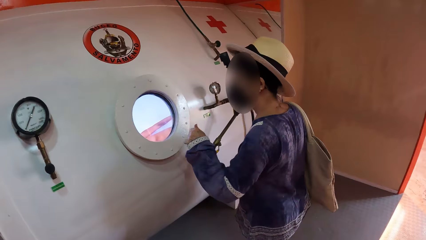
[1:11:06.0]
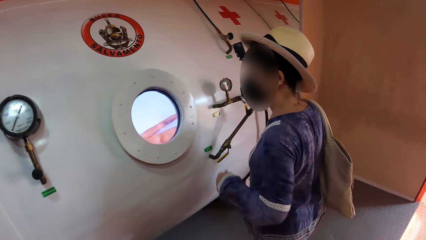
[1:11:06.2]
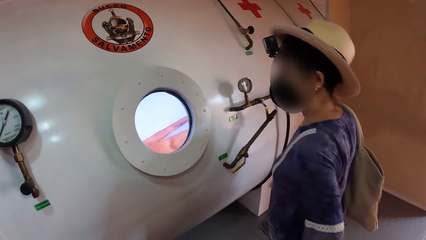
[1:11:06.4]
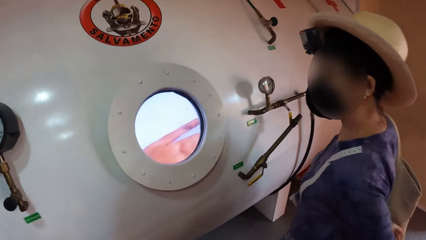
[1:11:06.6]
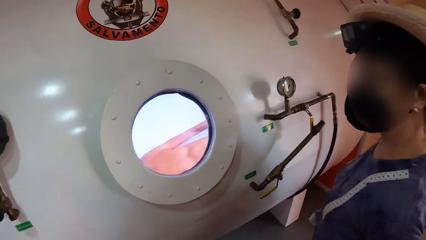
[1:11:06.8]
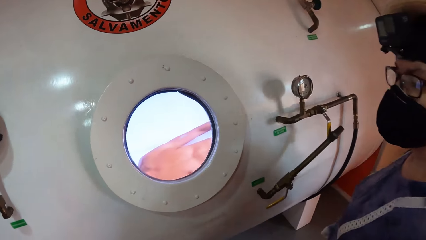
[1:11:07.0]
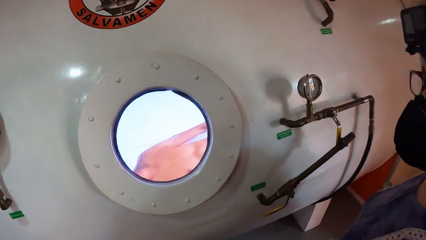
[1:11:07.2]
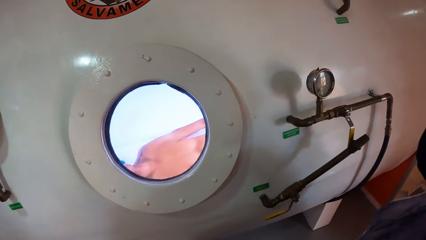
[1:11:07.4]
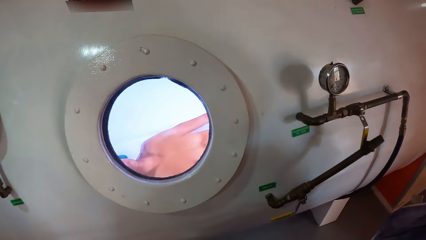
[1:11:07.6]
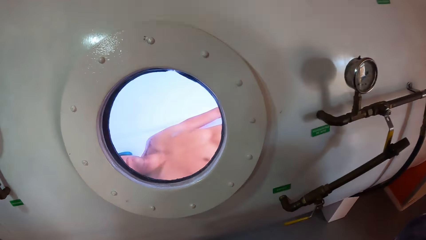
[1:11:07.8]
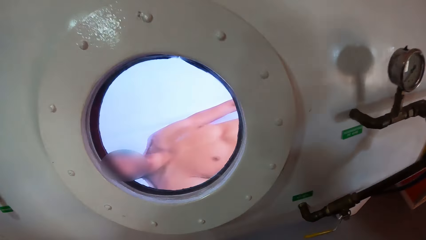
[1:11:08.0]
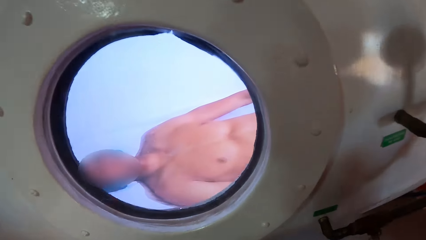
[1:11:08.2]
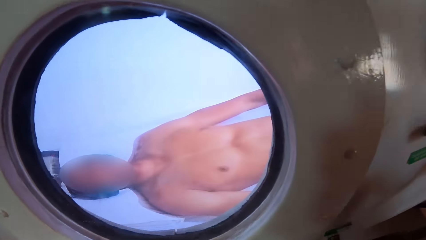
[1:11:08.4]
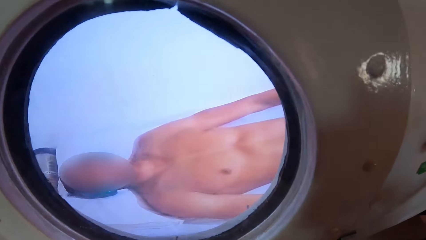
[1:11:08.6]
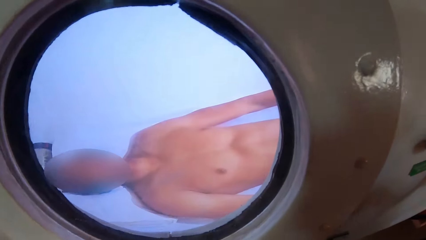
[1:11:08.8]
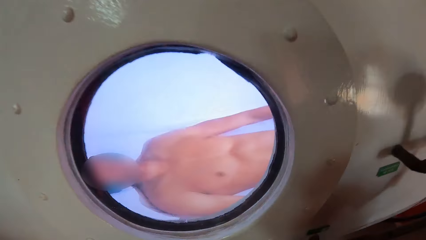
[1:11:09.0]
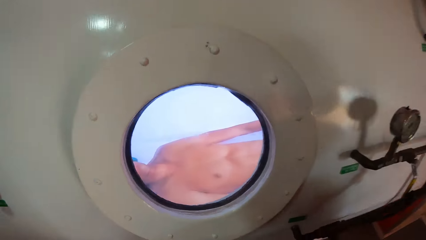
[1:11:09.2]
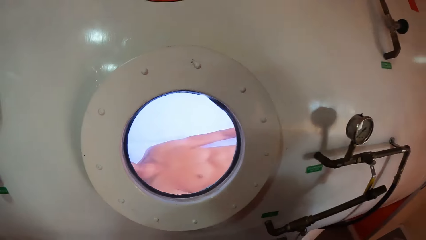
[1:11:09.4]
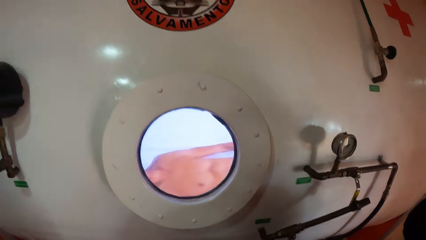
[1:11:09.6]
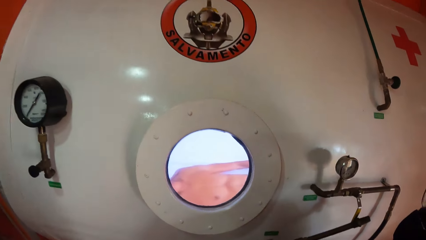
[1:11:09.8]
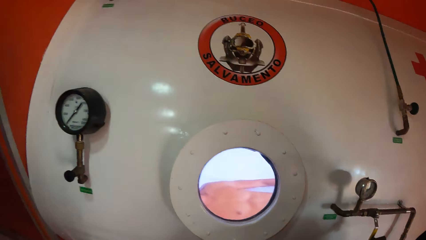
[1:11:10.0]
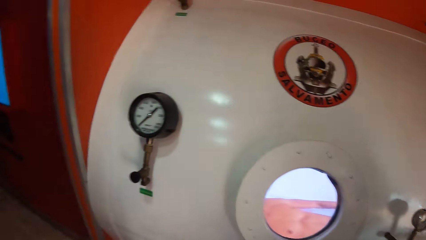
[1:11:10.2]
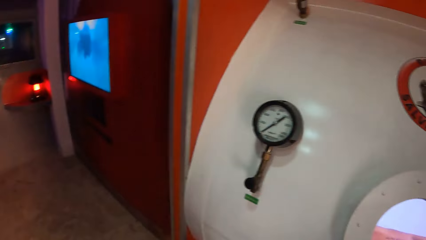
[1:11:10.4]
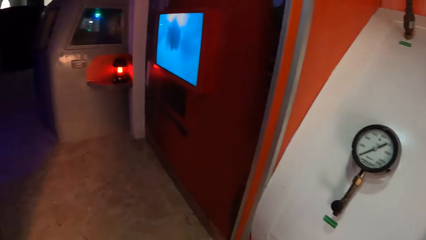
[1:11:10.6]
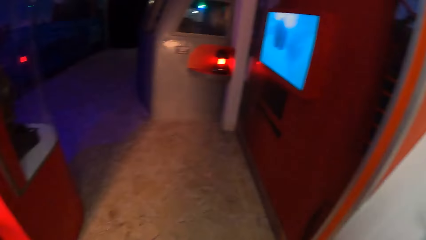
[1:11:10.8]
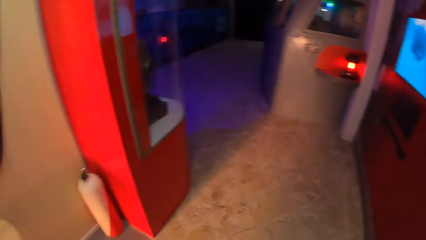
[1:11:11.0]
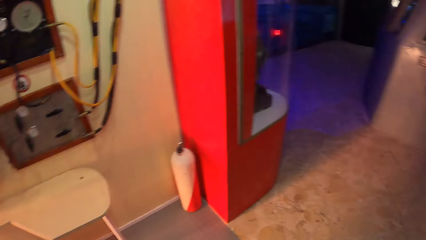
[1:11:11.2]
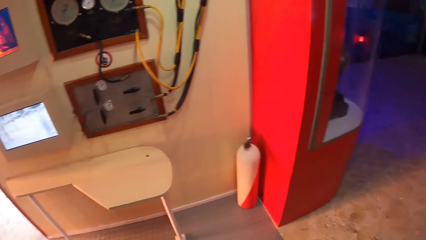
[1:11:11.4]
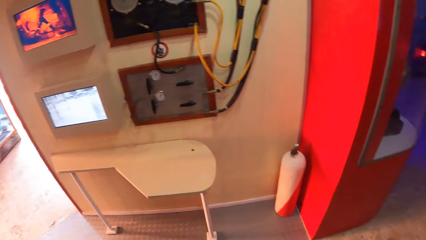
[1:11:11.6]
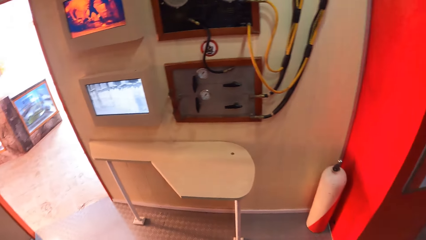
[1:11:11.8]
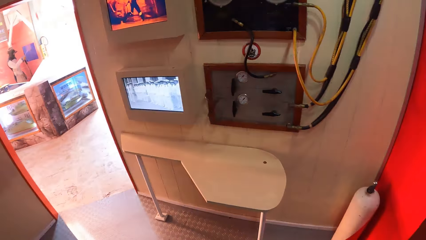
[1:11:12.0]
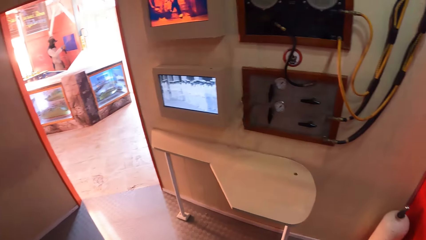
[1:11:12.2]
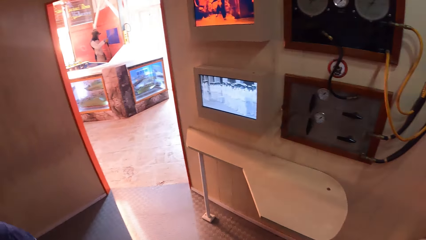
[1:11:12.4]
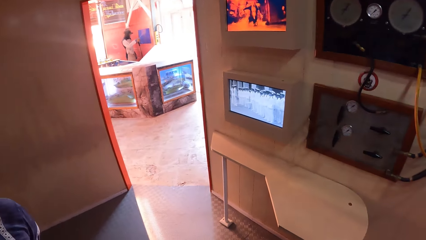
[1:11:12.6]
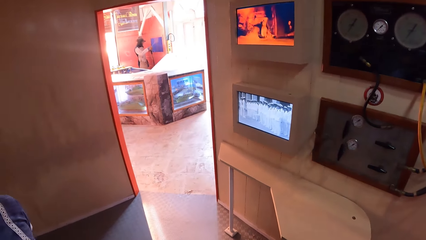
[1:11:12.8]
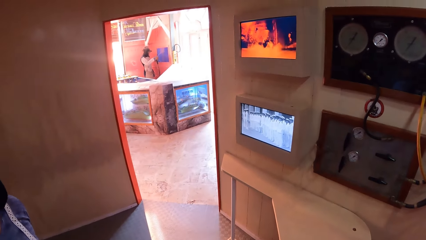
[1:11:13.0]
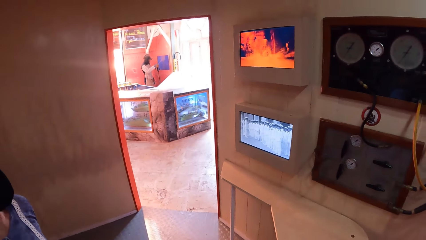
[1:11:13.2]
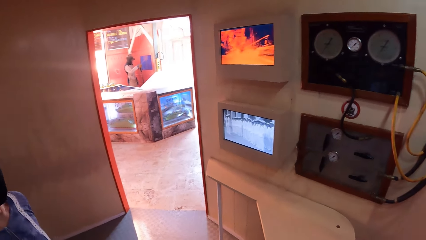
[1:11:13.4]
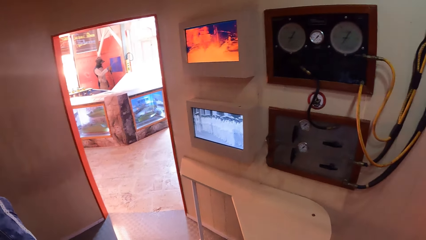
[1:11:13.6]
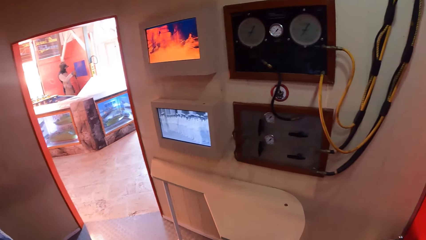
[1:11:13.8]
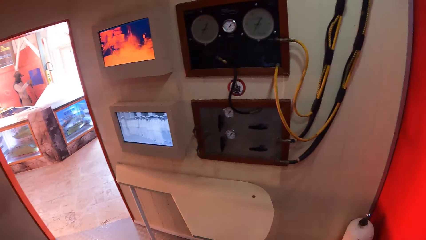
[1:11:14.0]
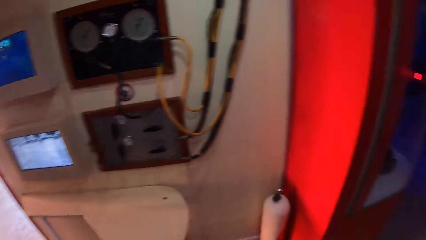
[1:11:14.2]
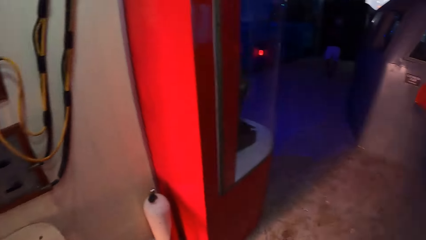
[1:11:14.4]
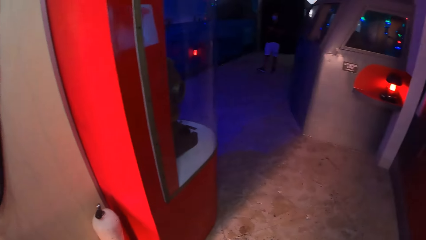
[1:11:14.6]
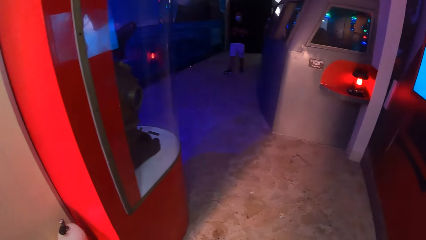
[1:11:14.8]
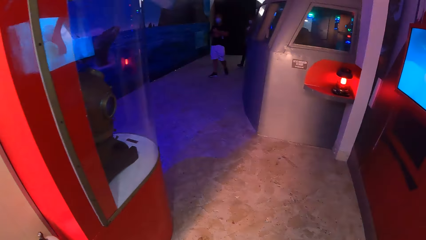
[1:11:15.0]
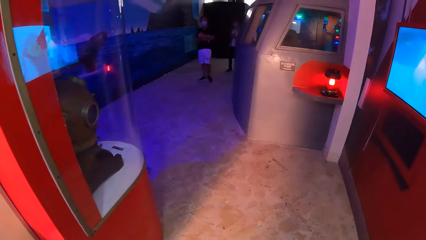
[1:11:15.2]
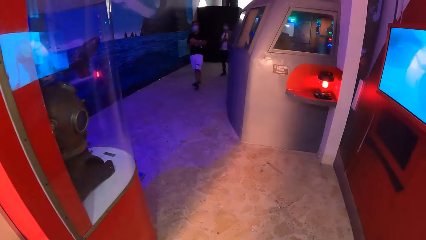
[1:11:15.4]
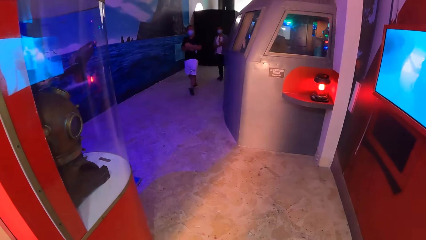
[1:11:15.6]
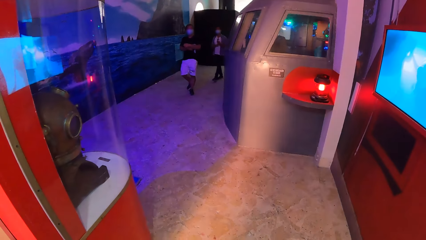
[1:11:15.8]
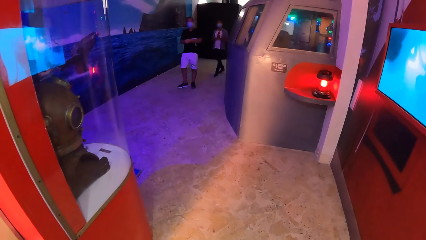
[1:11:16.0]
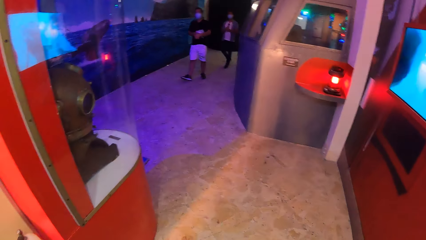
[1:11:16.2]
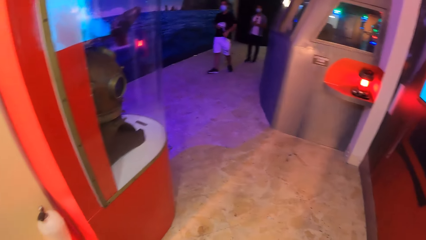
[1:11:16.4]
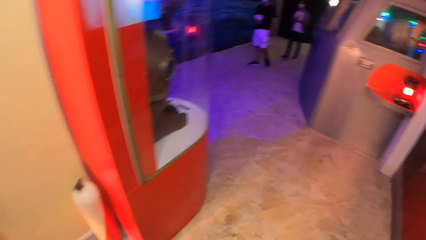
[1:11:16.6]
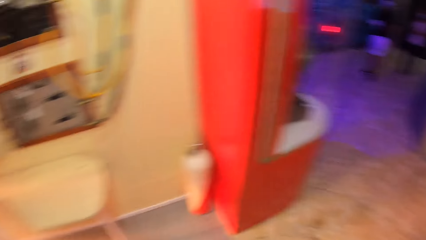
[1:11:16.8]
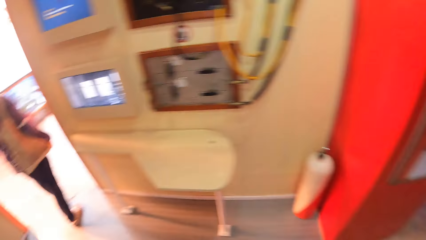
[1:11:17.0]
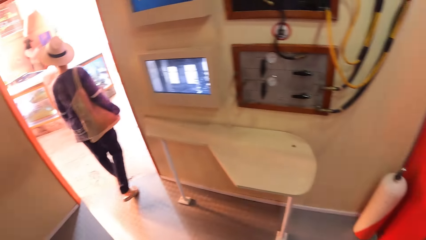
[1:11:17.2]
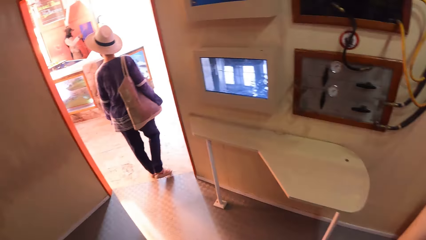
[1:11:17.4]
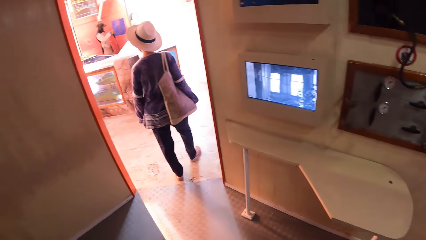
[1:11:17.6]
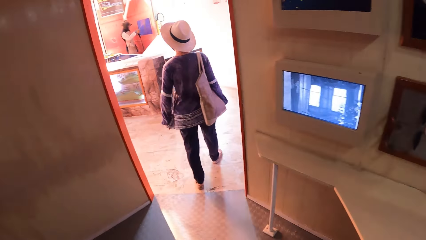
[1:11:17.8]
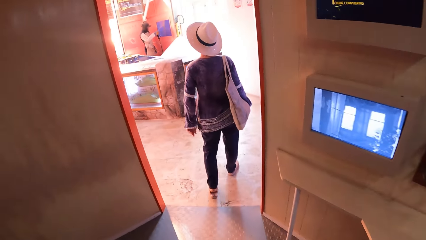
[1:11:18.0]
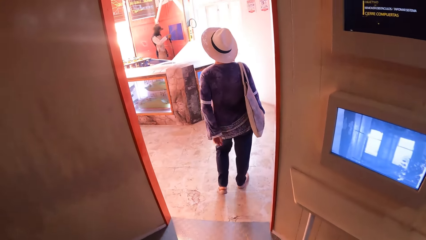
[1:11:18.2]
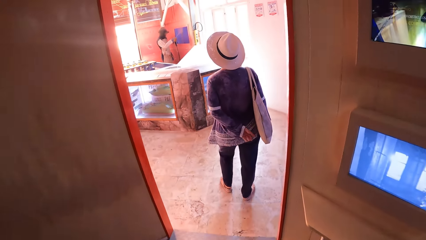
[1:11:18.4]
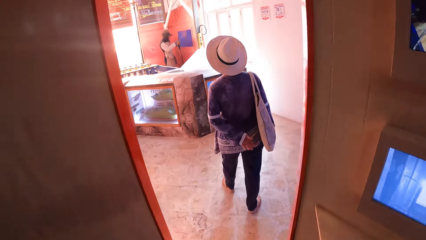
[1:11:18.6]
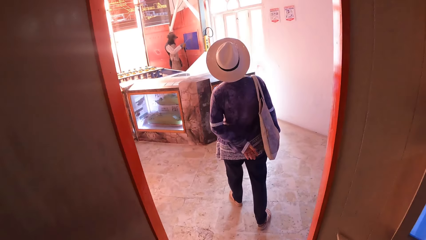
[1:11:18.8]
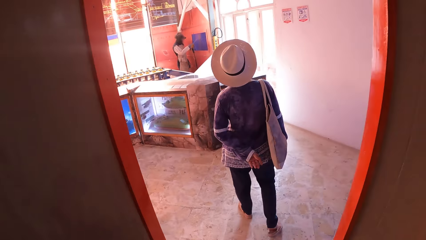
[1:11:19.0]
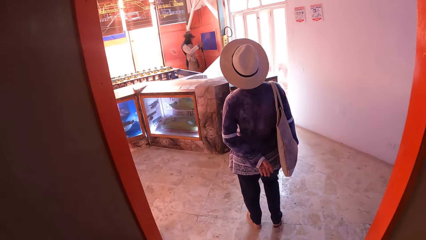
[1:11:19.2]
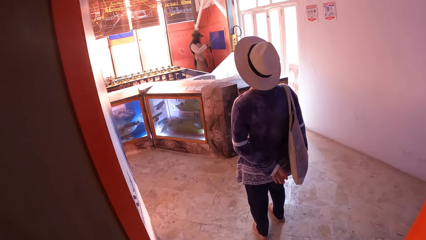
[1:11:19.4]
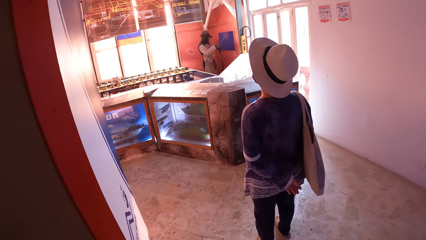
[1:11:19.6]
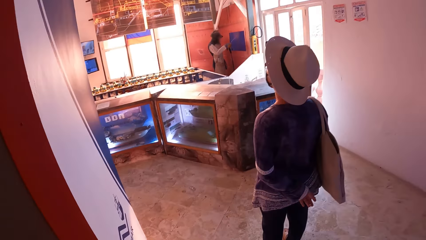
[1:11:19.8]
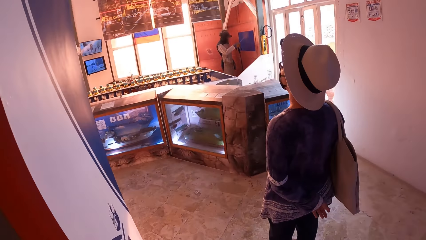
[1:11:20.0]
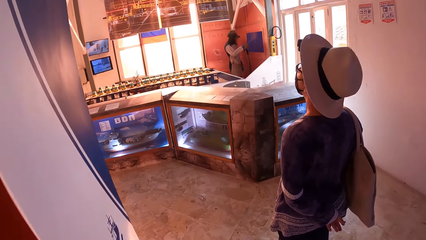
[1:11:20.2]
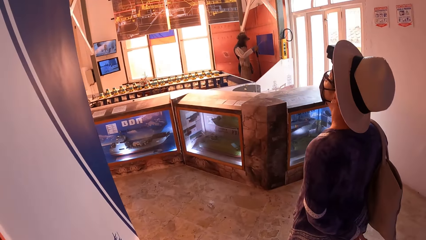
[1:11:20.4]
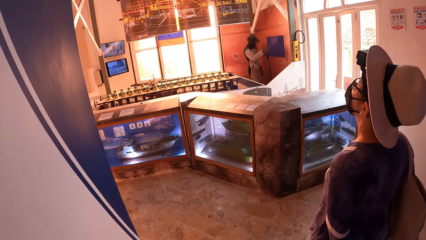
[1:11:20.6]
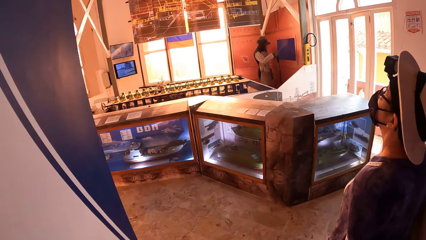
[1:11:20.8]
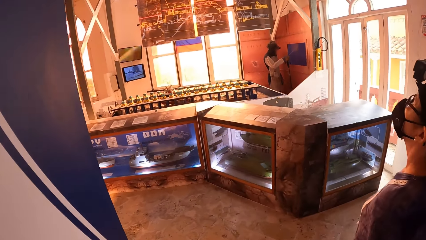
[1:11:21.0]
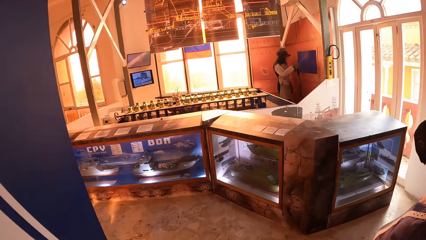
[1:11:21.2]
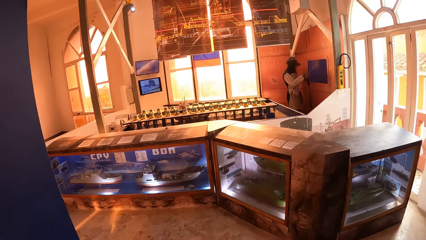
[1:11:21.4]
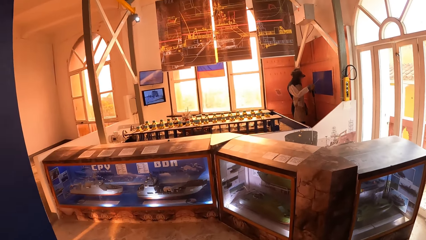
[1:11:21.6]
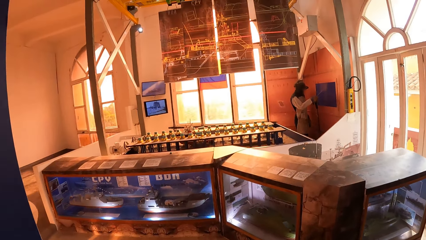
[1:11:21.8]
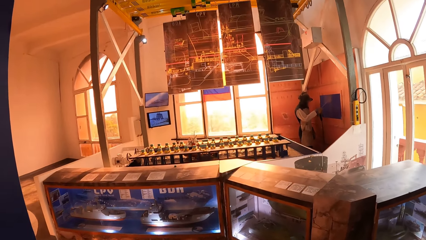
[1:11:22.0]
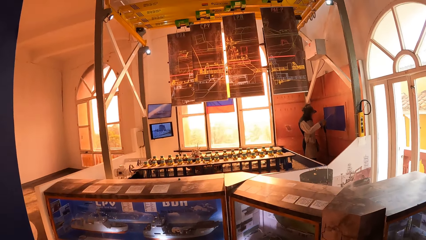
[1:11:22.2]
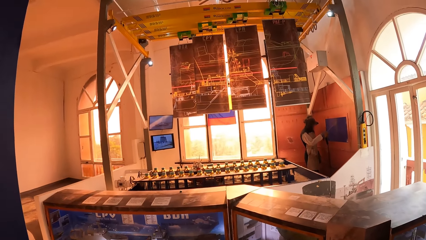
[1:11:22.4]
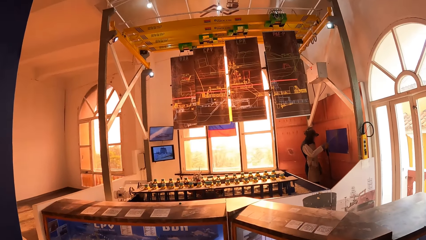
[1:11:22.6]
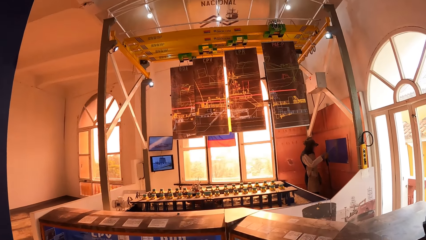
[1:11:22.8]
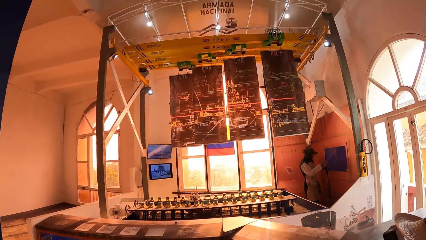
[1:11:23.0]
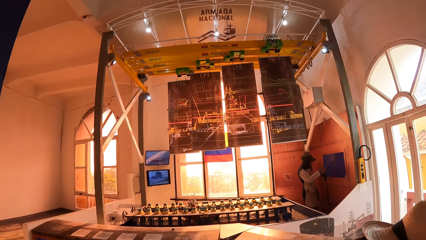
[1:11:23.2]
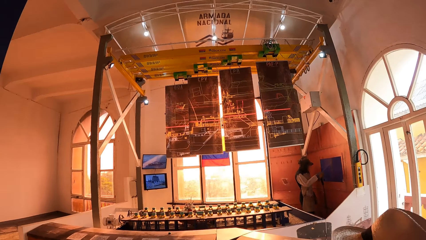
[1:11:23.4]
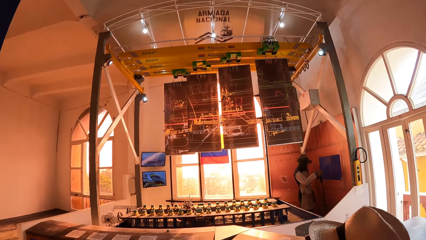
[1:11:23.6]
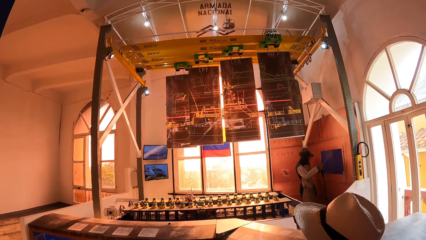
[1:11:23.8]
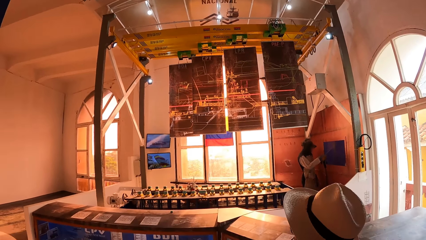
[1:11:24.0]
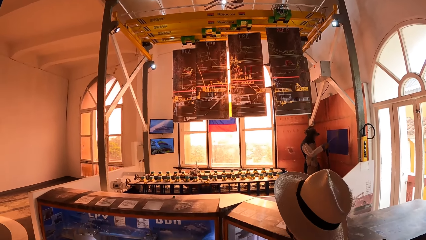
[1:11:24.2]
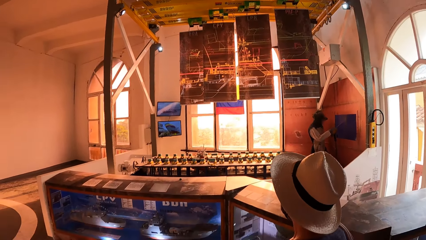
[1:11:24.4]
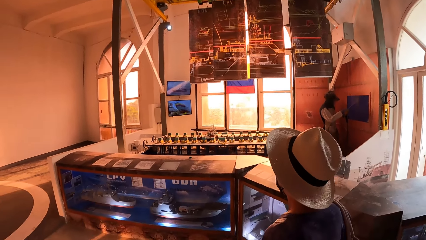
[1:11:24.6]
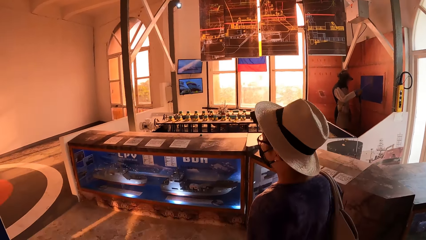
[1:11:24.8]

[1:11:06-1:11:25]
A woman looks through a window of a submarine rescue chamber. The camera wearer looks through the window of the submarine rescue chamber. The woman walks from the submarine rescue chamber room to a room. The camera wearer walks from the submarine rescue chamber room to the room.
